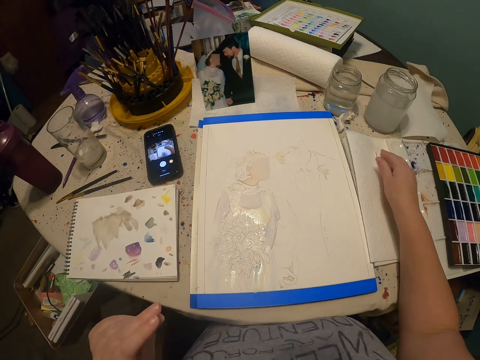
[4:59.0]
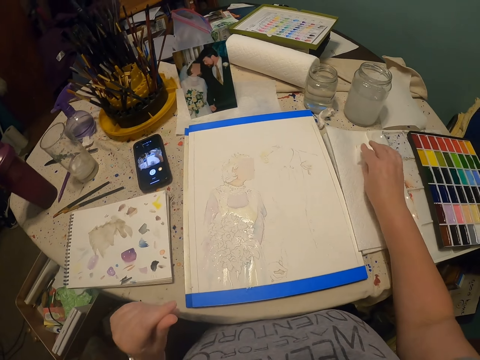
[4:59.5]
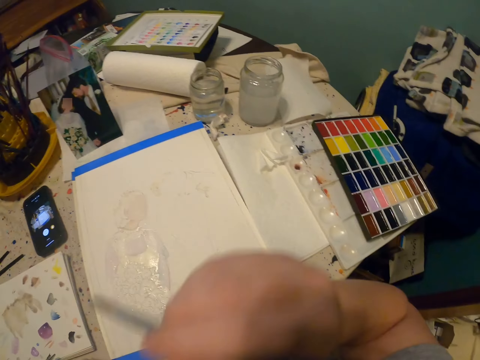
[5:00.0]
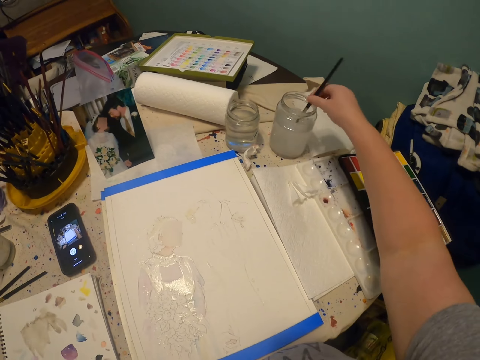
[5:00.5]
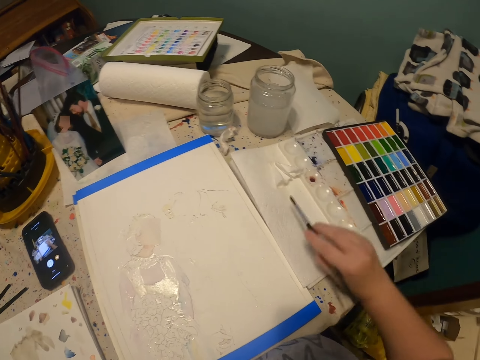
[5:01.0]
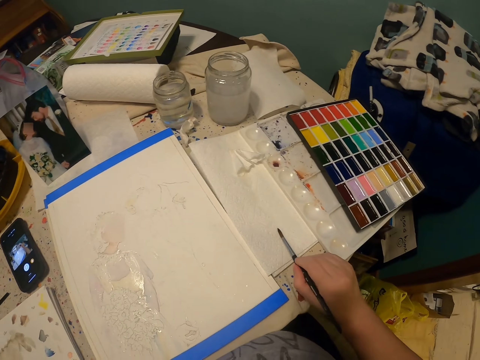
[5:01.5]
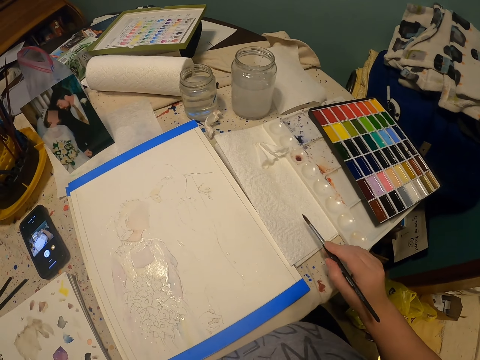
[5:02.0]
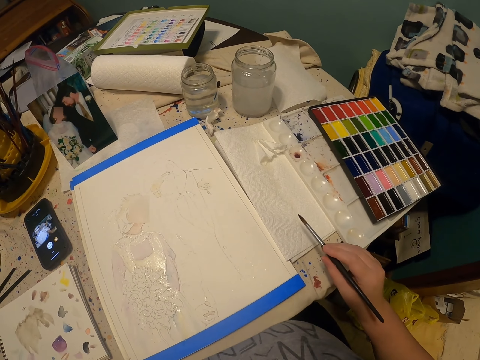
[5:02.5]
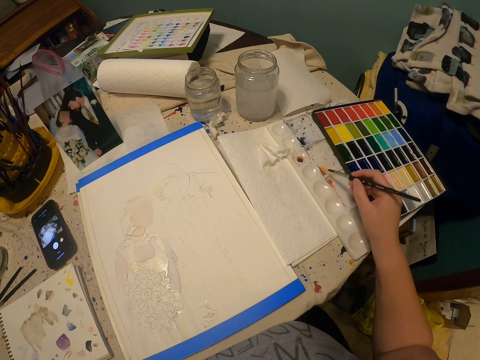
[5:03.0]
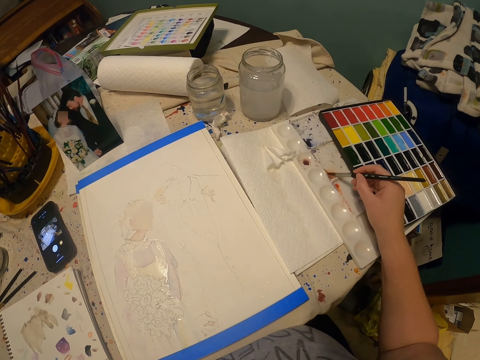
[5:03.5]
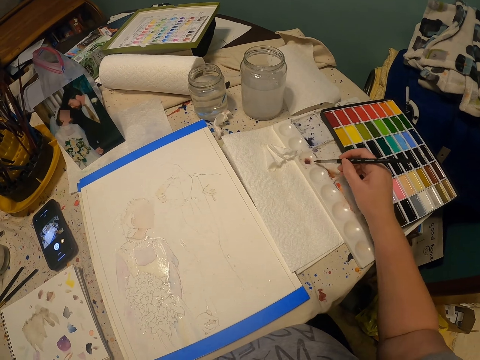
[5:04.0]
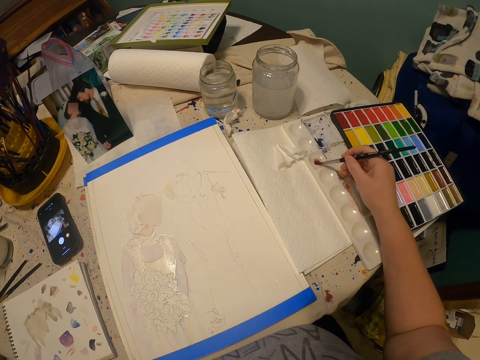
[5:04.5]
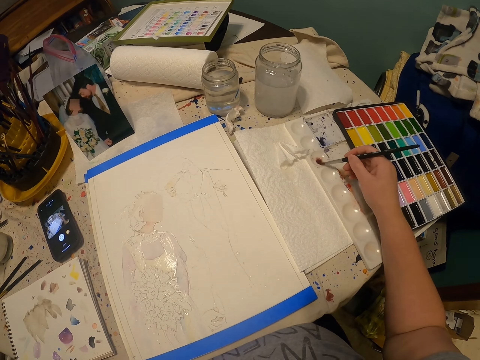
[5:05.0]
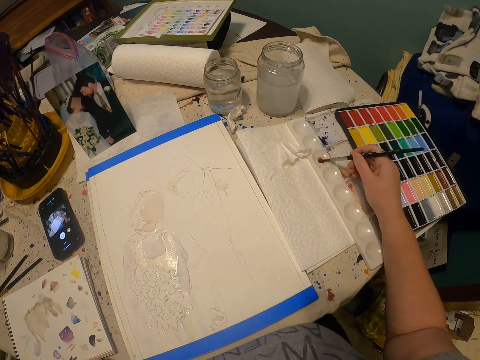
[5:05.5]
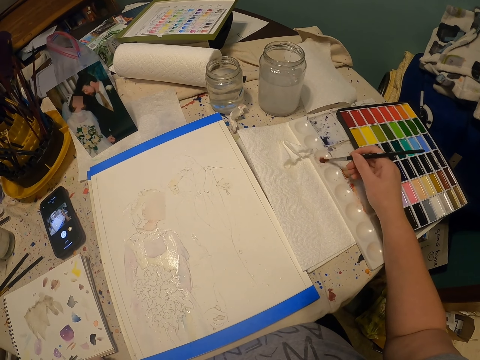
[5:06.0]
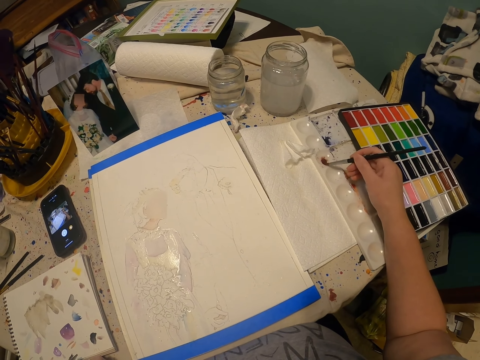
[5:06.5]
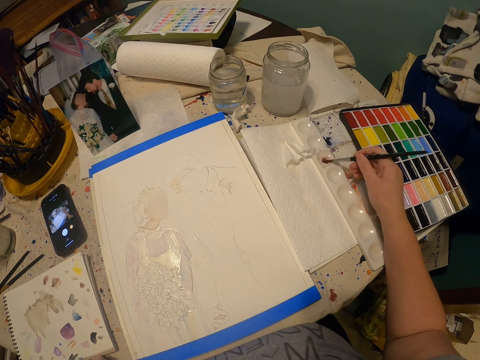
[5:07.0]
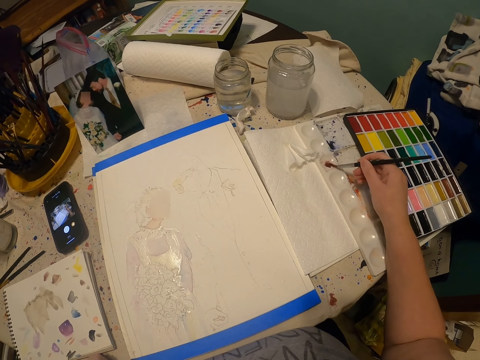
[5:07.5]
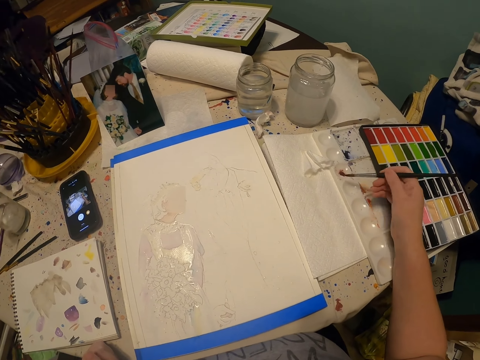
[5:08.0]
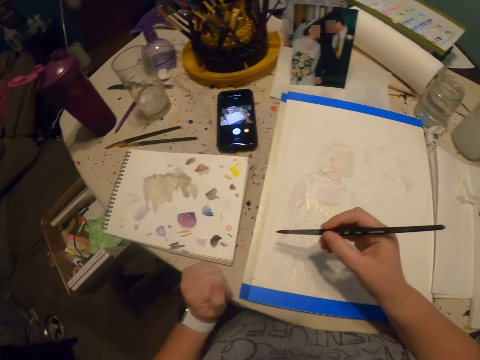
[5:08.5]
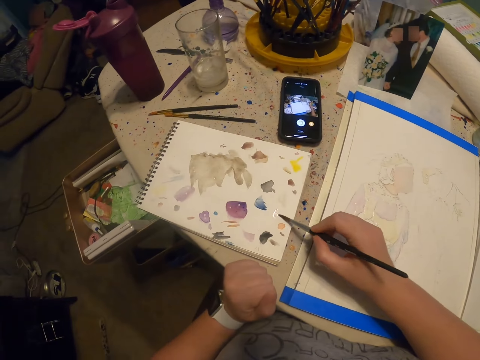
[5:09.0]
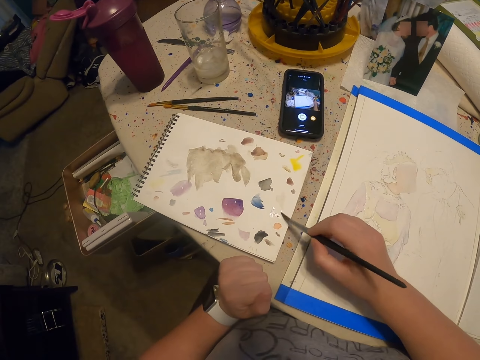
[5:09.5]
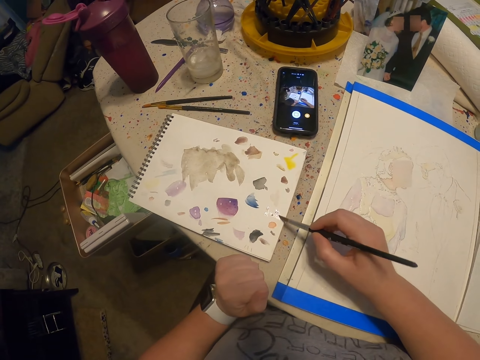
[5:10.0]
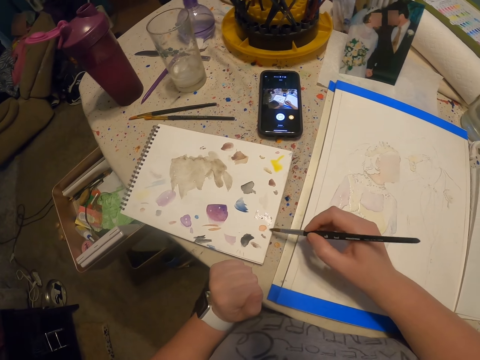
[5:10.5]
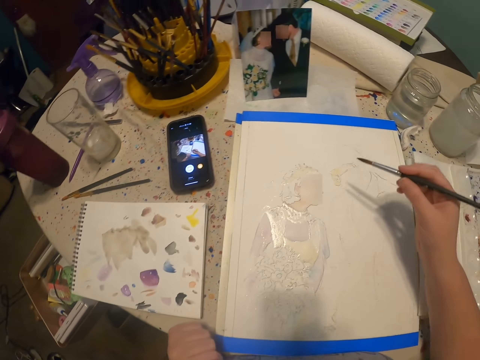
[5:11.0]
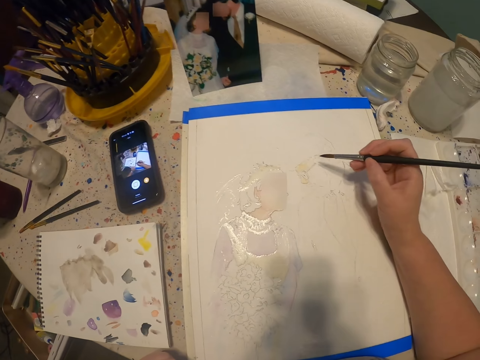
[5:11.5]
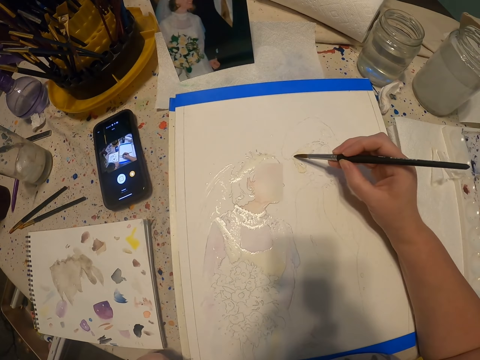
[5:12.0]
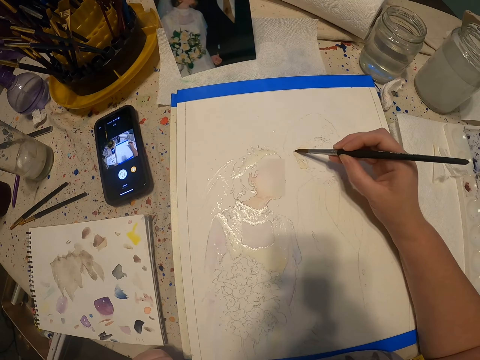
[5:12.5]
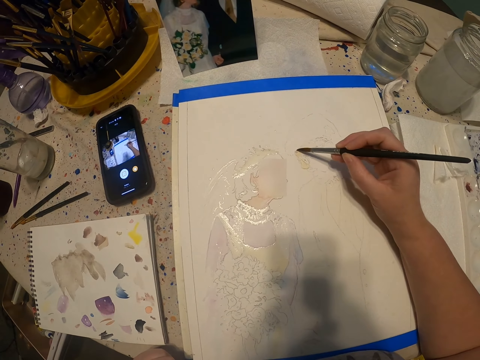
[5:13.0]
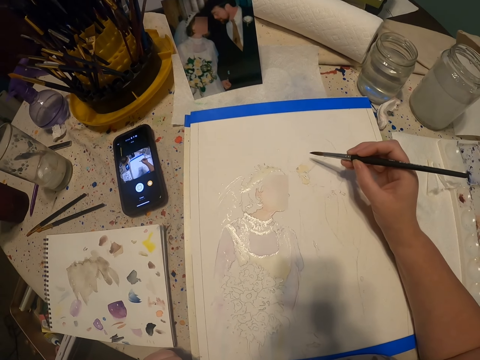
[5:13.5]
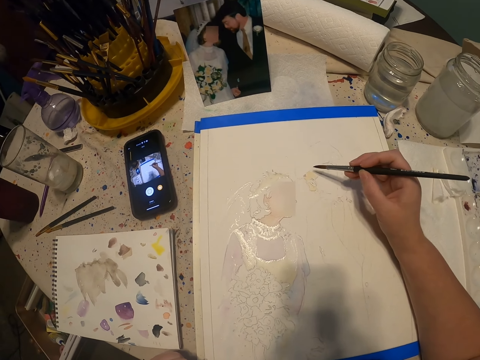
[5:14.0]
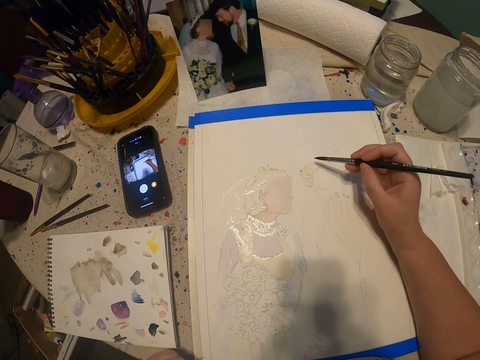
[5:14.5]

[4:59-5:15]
The camera wearer moves the hand. They pick up the paint brush. They dip the paint brush in water. They rub the paint brush on the paper. They dip the paint brush in the paint. They rub the paint brush on the paint. They rub the paint brush on the book. They paint with the paint brush.

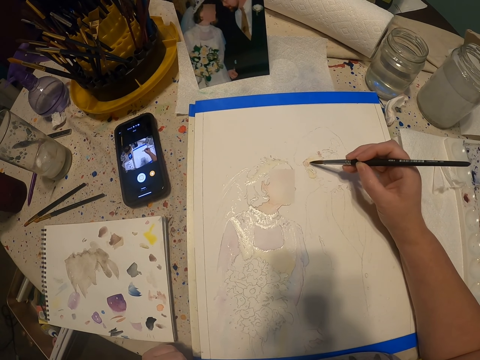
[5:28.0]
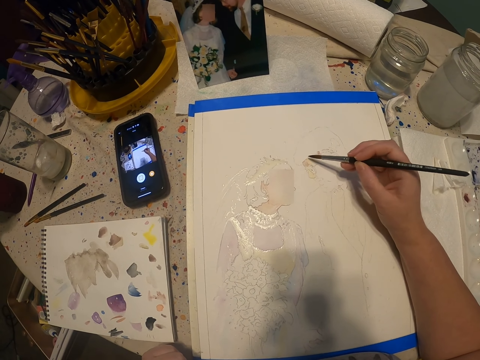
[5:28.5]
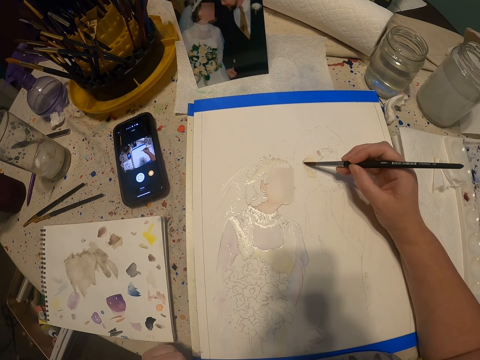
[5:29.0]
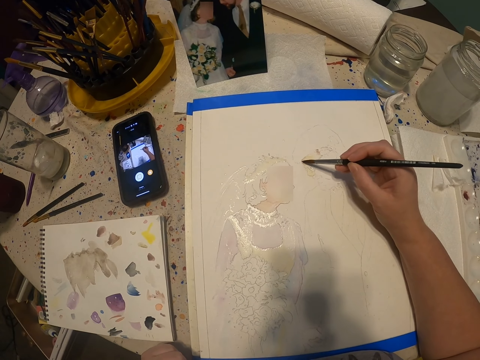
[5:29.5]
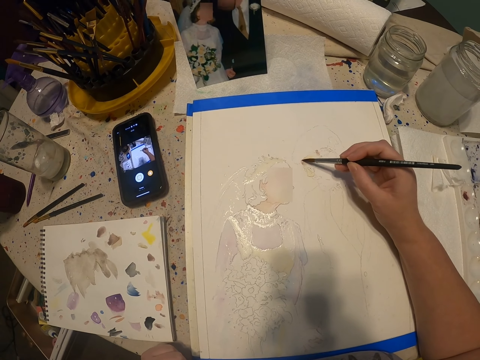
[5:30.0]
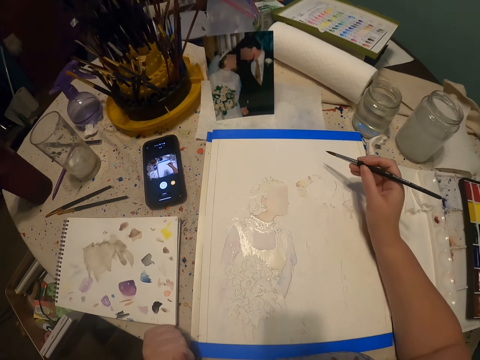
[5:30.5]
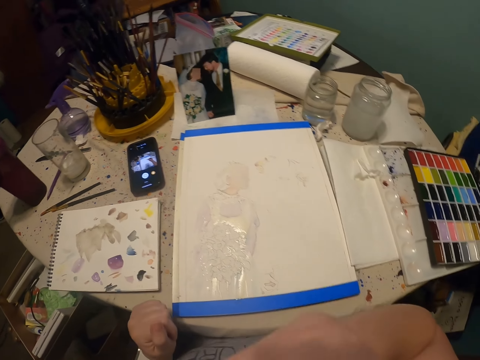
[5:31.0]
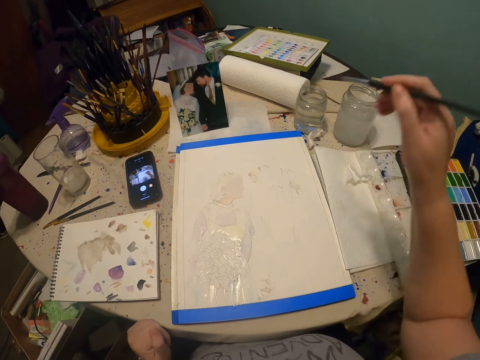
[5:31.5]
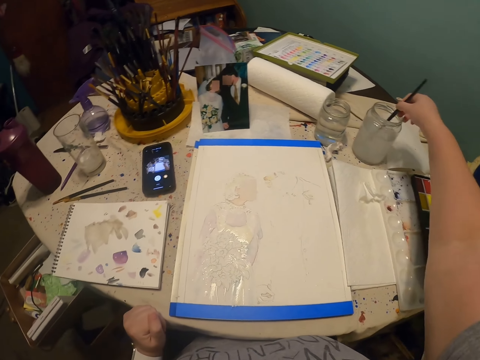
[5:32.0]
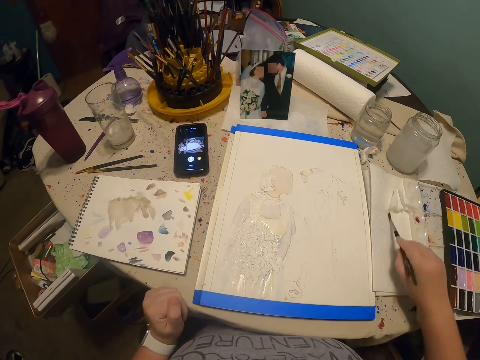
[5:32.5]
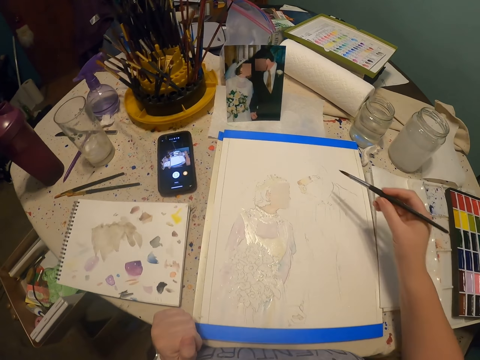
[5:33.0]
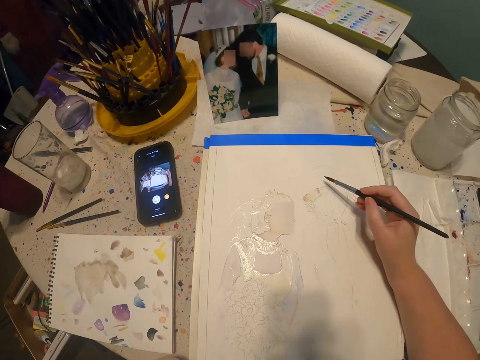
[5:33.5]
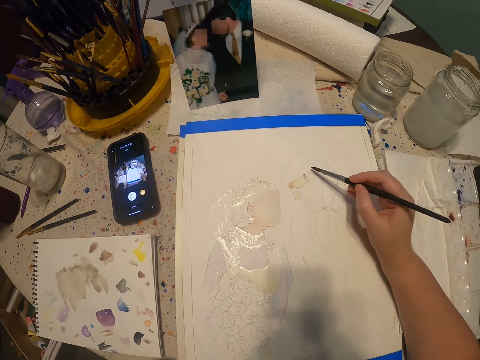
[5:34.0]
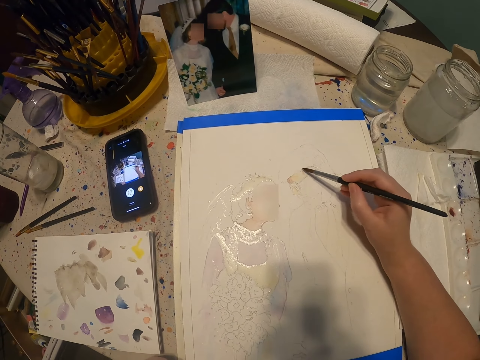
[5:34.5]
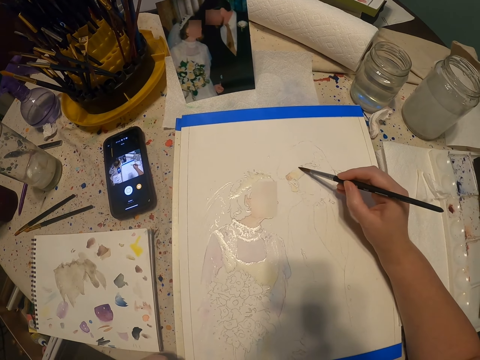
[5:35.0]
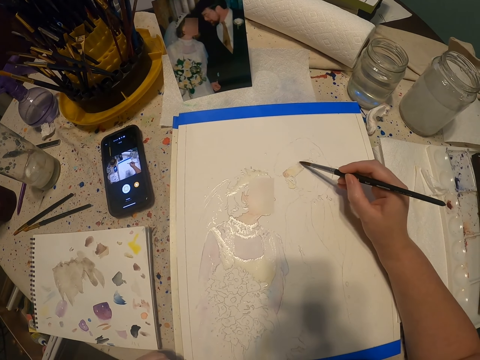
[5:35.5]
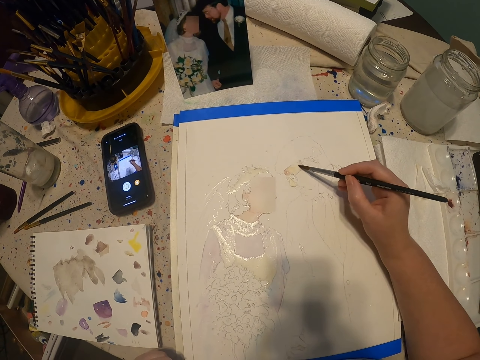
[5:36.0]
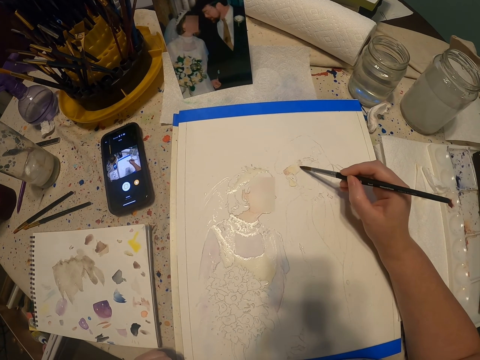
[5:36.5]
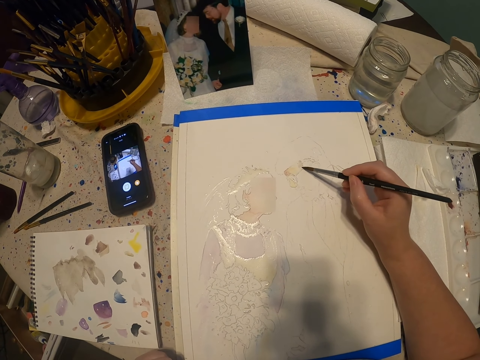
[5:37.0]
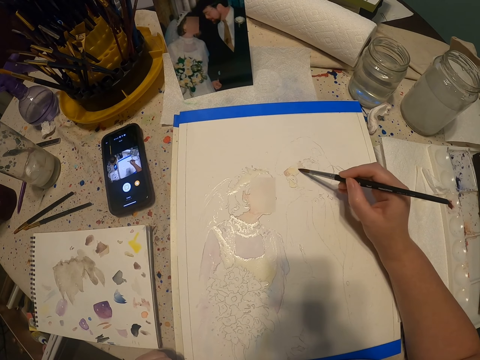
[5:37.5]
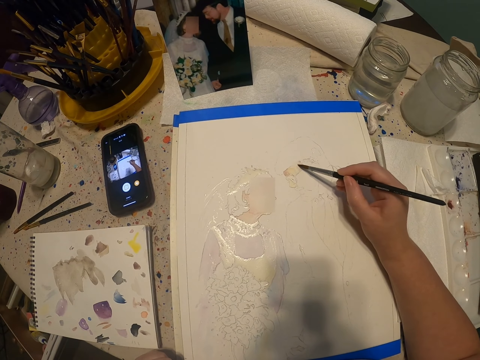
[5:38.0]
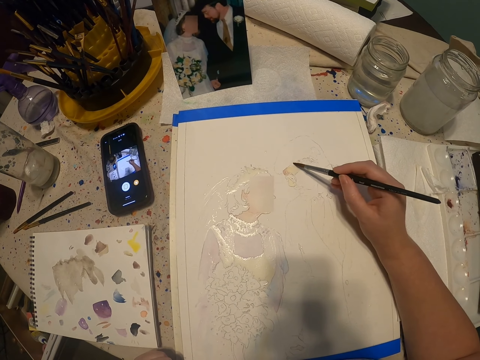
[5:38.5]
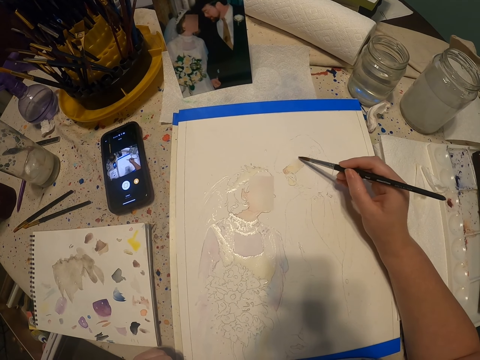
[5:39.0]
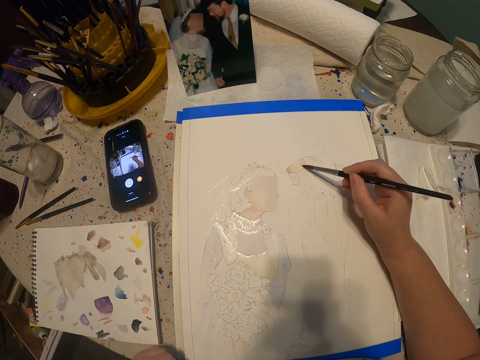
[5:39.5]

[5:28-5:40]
The camera wearer moves the hand. They dip the paint brush in water. They rub the paint brush on the paper. They paint with the paint brush on the drawing.
